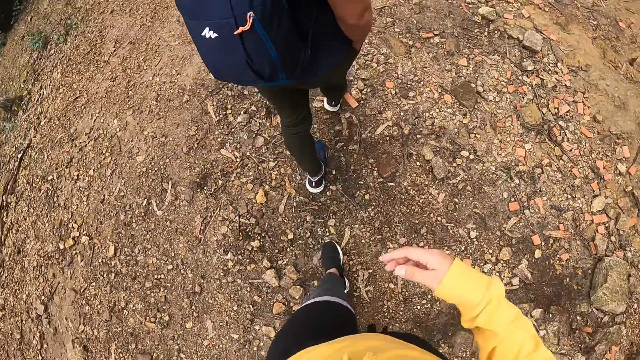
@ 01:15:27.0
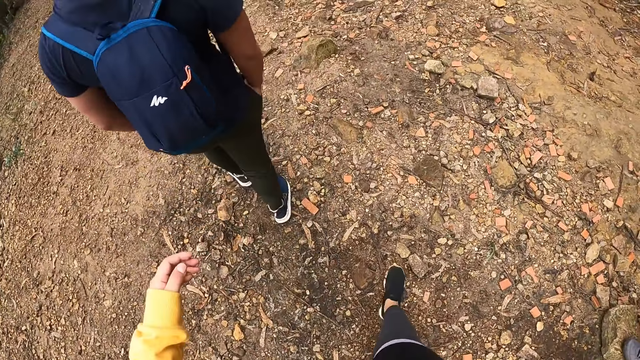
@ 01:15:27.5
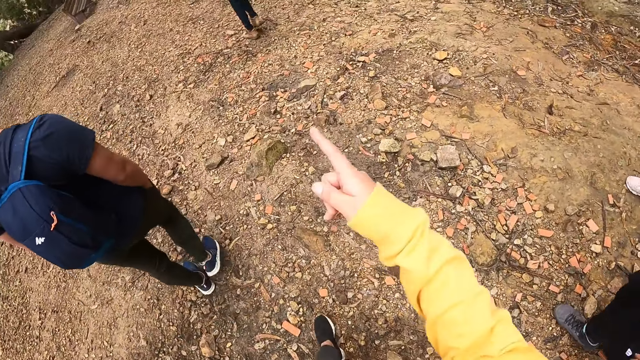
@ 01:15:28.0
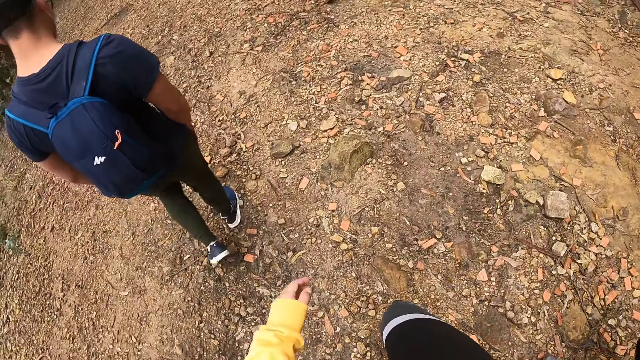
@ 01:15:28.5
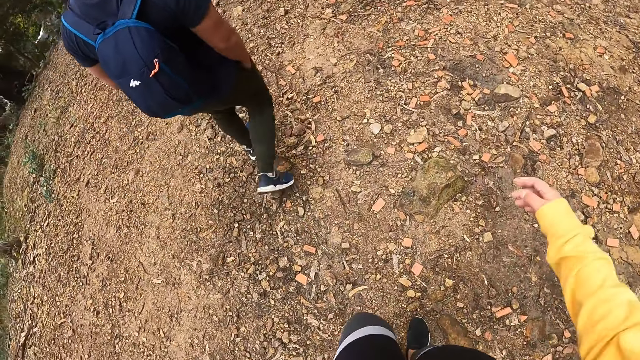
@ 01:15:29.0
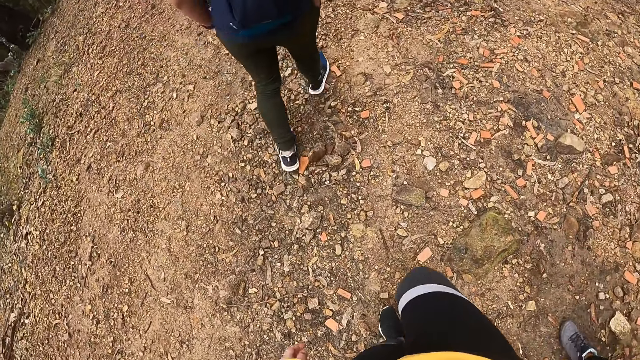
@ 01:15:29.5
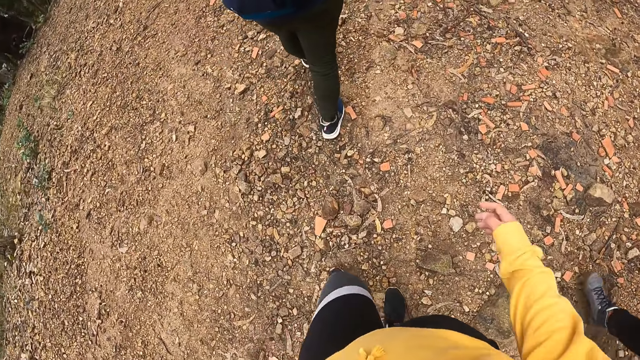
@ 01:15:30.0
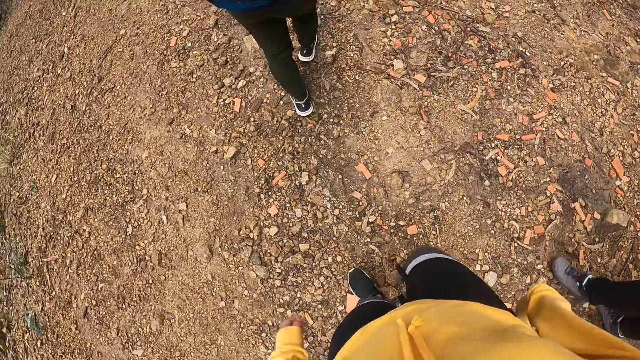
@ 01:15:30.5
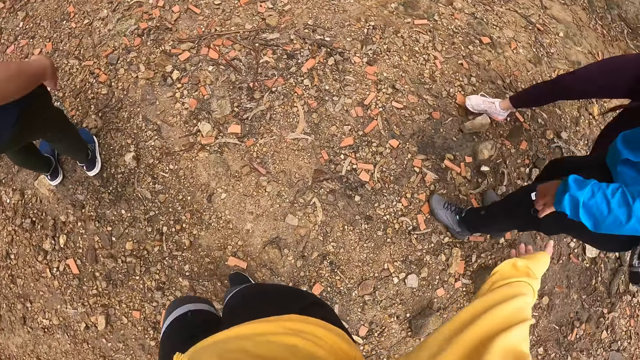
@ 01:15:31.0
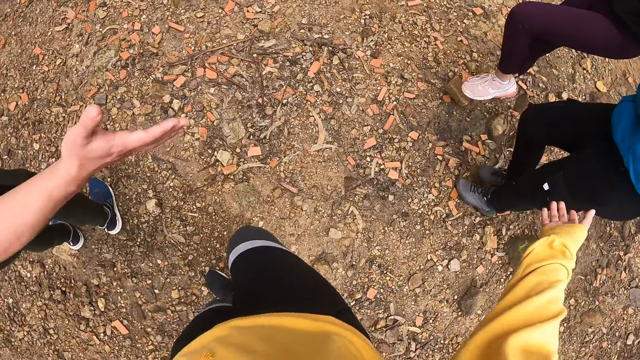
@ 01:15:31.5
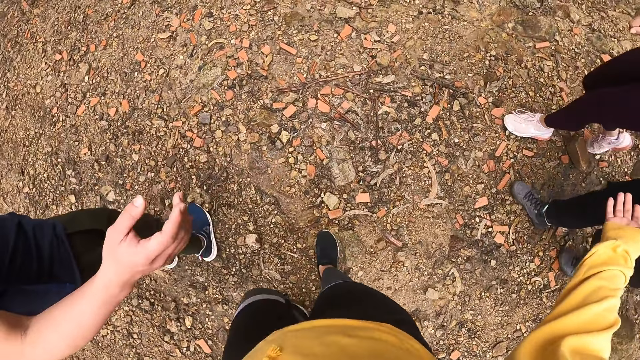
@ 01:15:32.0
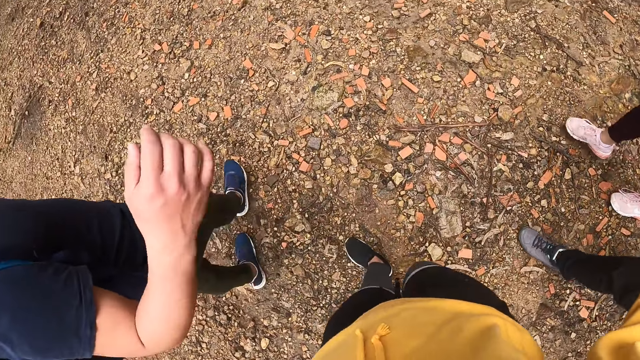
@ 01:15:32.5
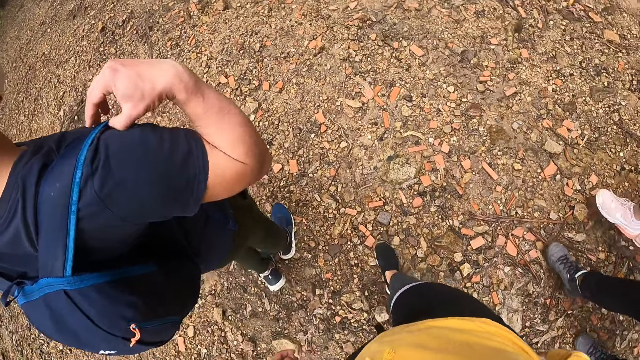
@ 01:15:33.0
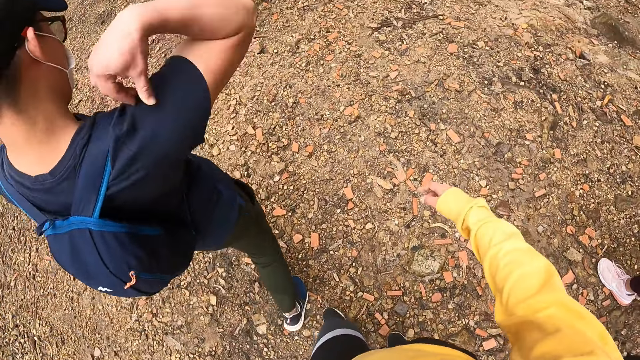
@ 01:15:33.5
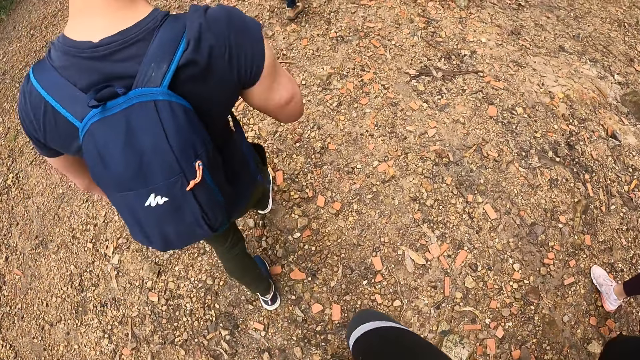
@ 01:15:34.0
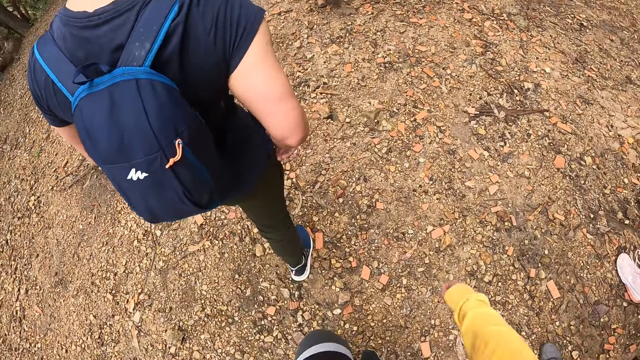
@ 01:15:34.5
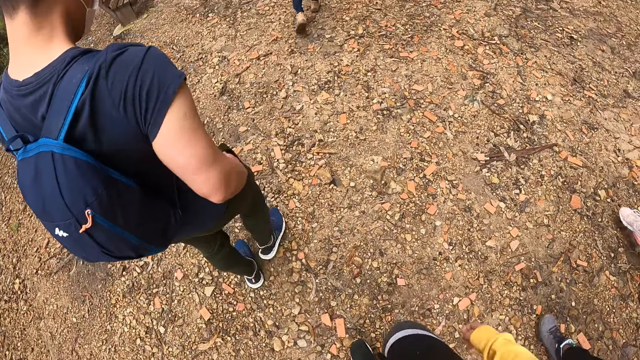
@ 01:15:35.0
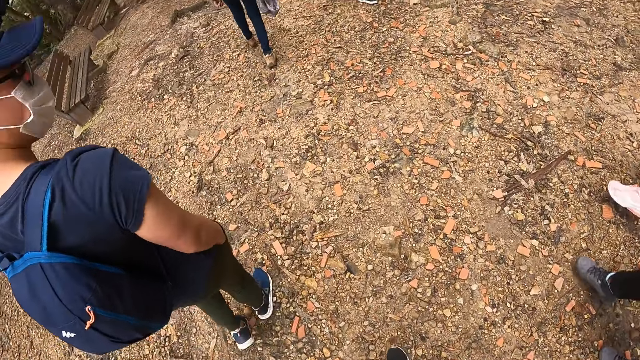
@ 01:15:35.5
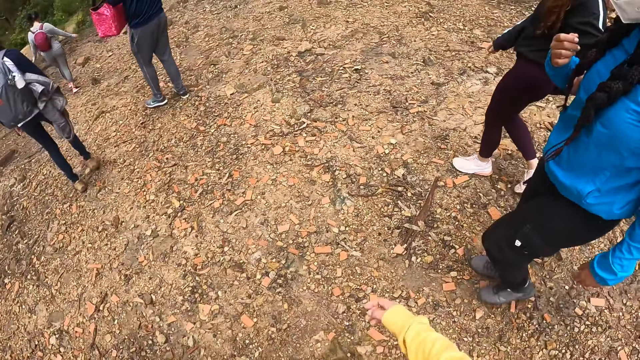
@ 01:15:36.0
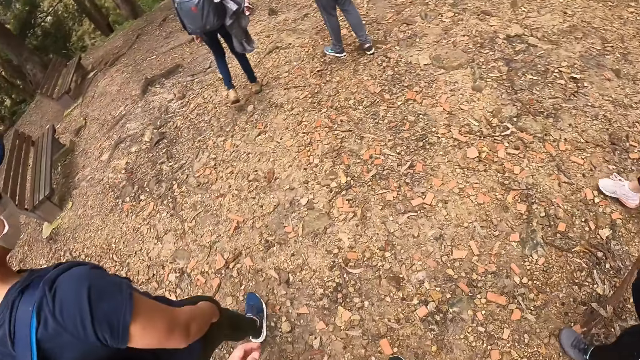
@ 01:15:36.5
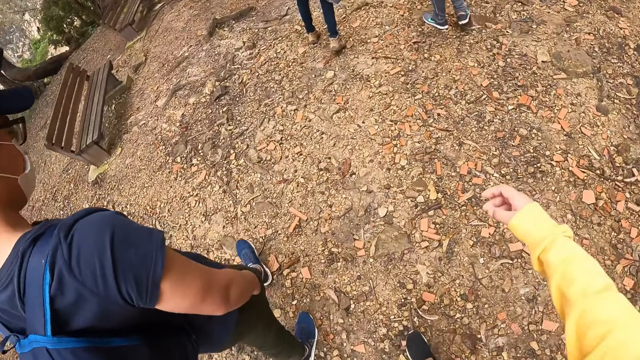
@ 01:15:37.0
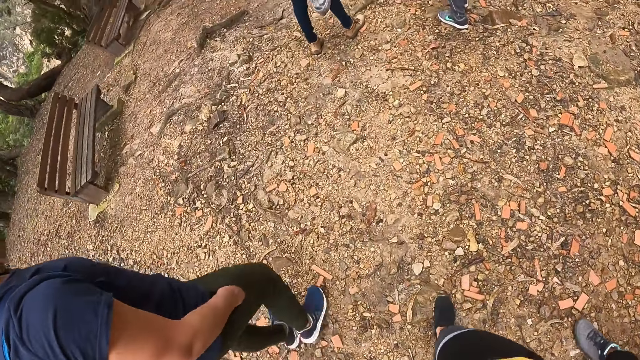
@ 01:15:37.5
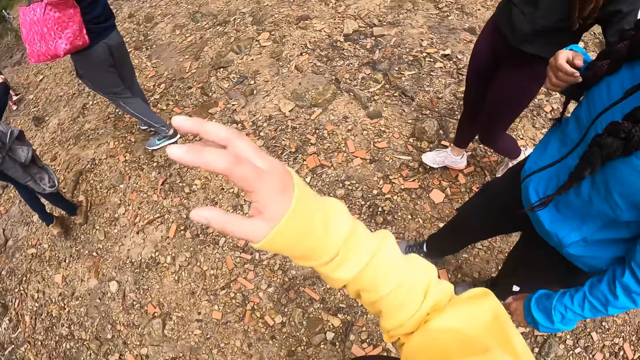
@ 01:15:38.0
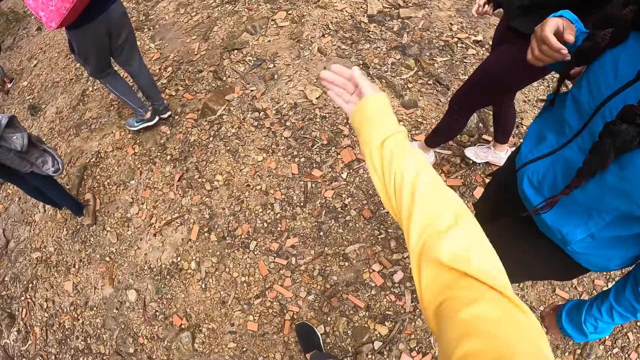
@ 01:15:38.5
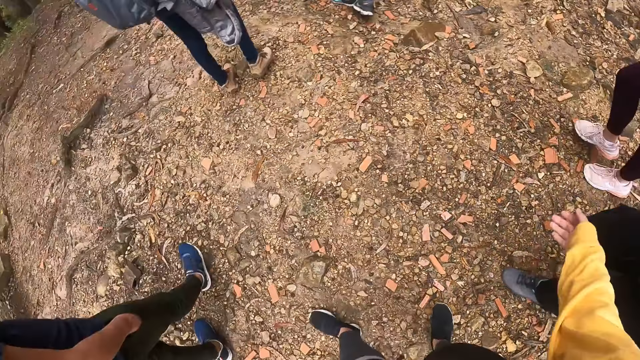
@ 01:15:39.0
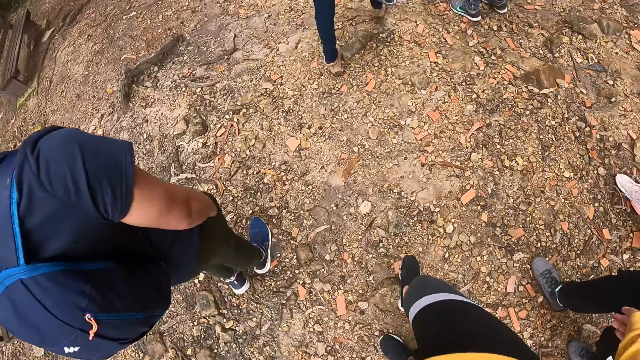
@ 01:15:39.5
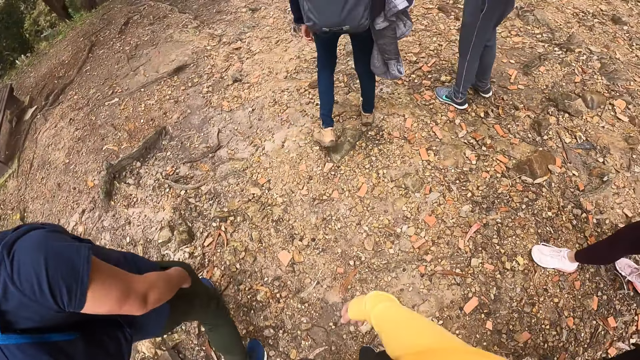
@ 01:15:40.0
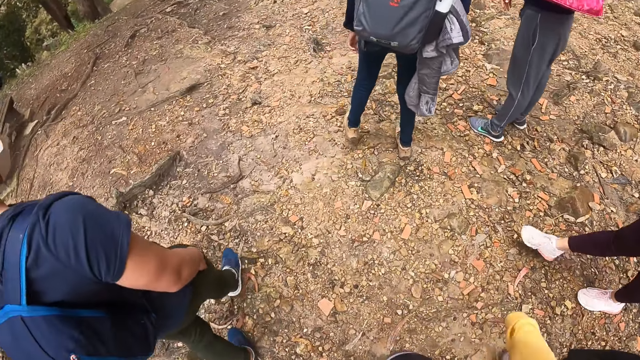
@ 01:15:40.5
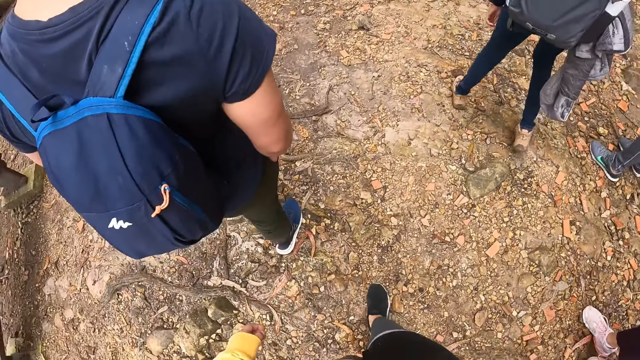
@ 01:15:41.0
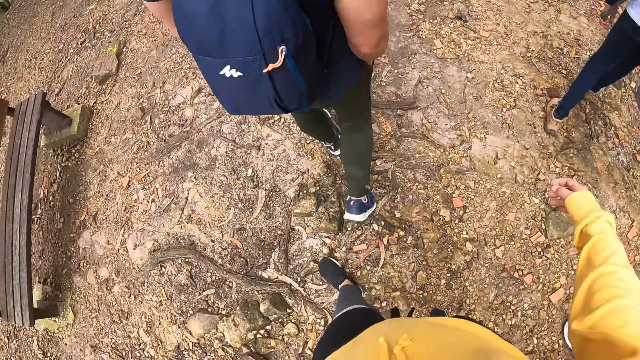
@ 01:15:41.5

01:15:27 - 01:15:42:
The camera wearer points with her right index finger. She puts her right hand on her face. A person points at another person. A hiker adjusts a backpack at his back with his right hand. The first person touches the bag and moves the hand to the pocket. The camera wearer talks to the first person. She interacts with a group of hikers.

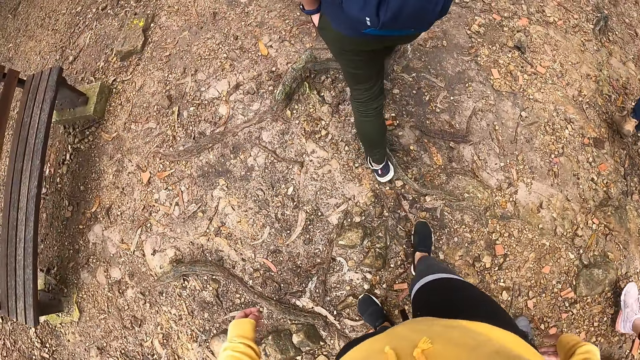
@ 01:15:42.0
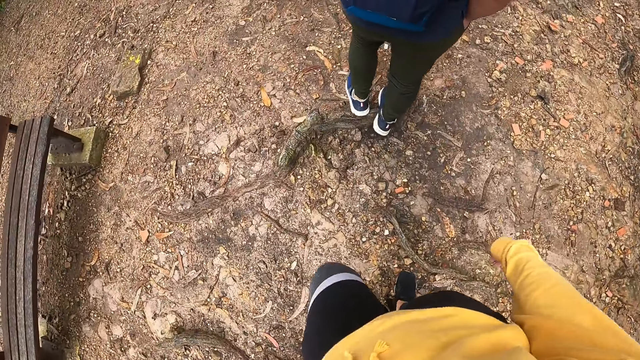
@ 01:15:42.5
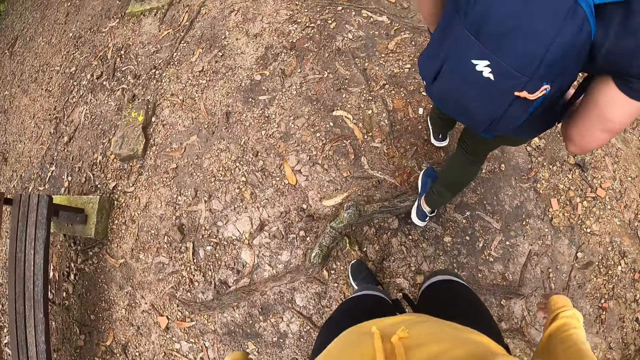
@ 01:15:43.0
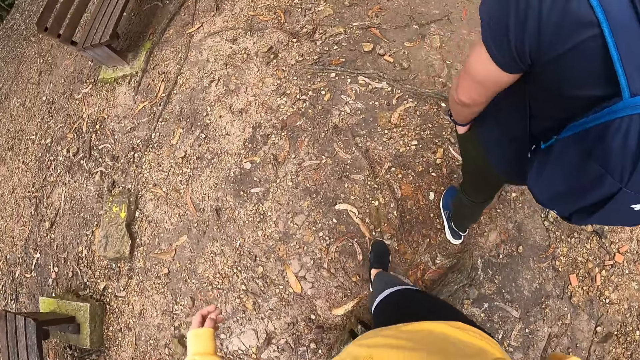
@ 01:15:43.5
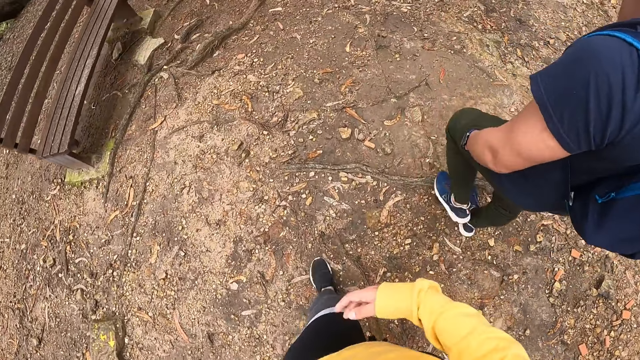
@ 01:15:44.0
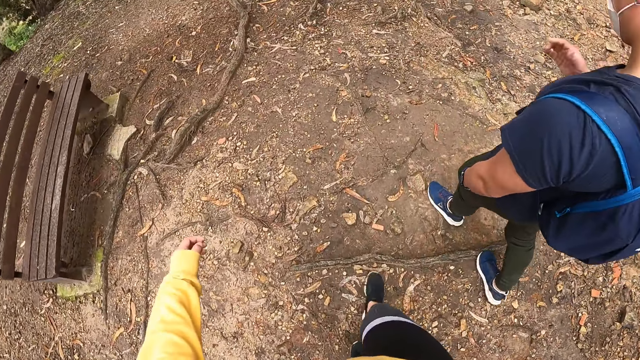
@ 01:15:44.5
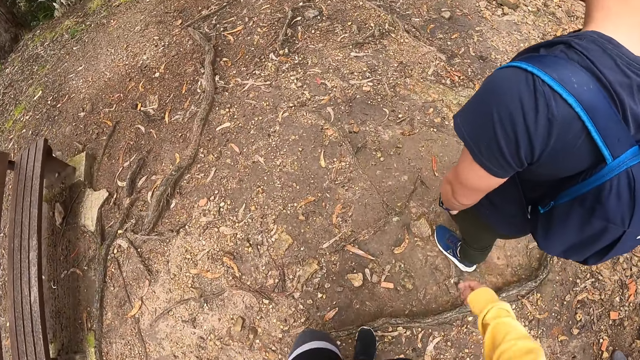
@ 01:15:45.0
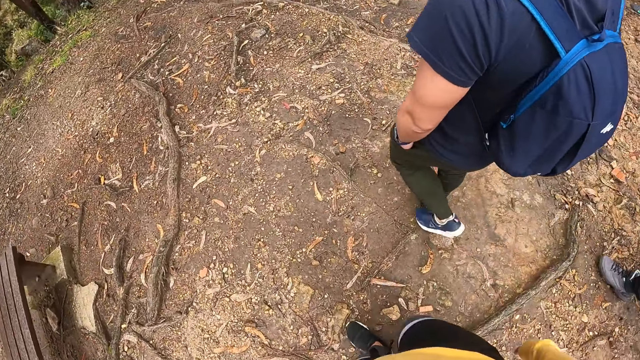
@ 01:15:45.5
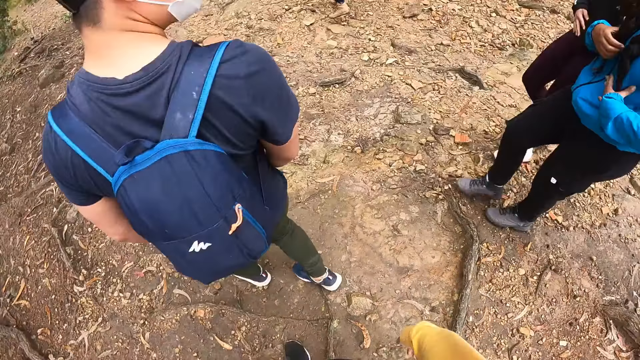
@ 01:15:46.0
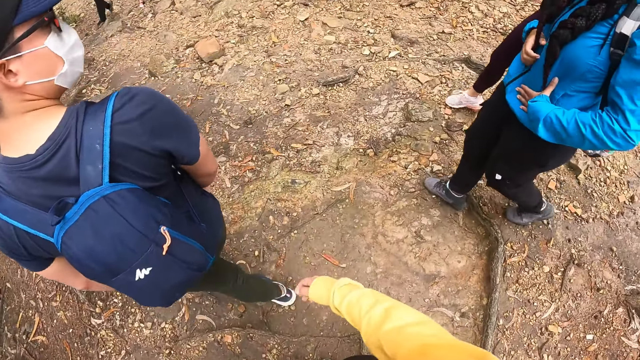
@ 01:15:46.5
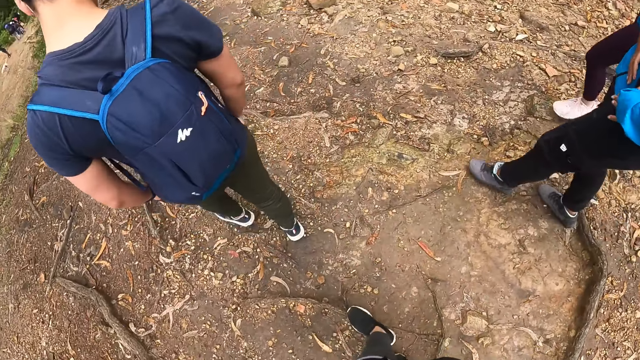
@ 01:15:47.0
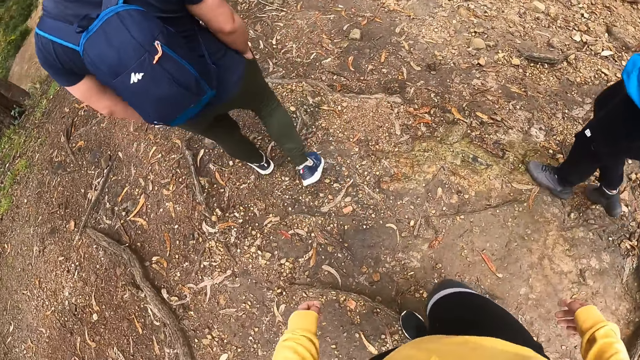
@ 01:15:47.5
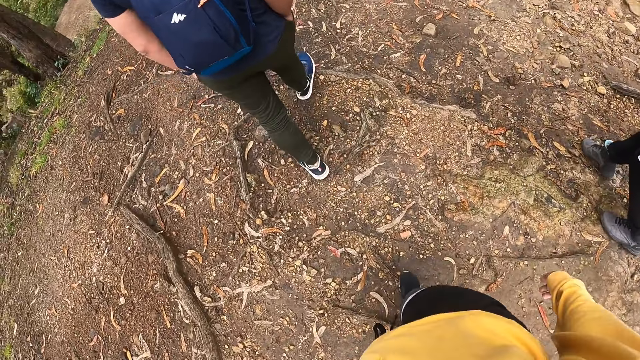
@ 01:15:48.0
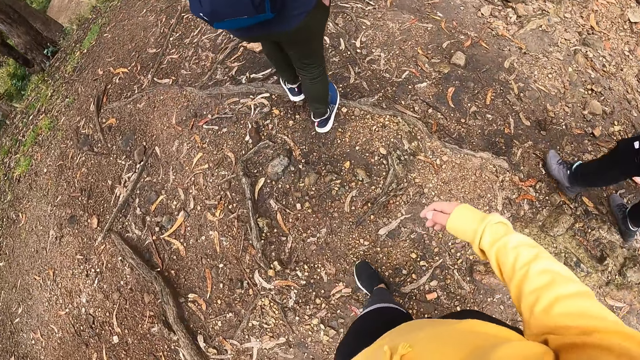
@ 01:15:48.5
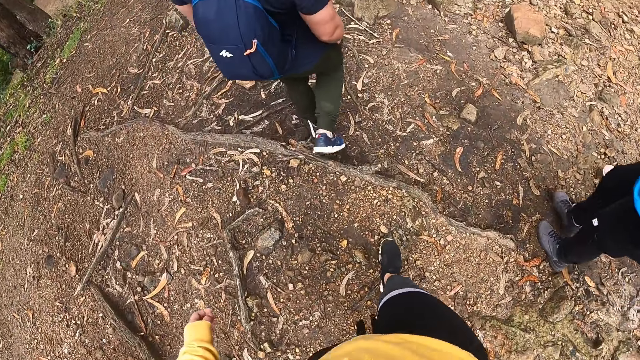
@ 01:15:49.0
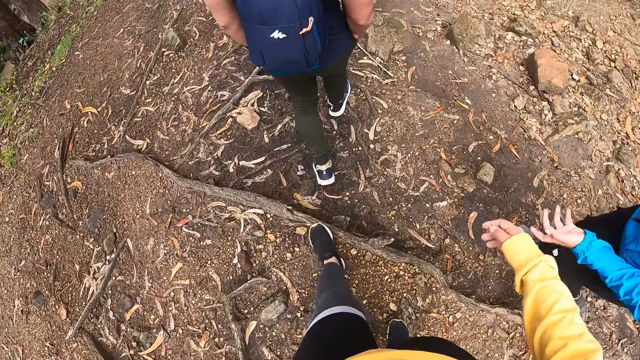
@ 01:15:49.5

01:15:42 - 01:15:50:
A person moves the hand on the chest.
